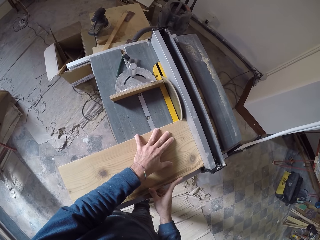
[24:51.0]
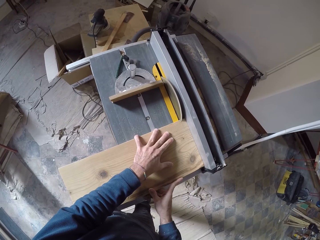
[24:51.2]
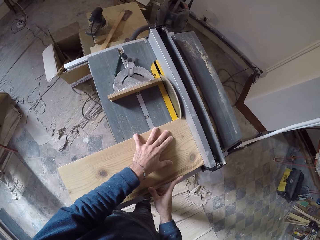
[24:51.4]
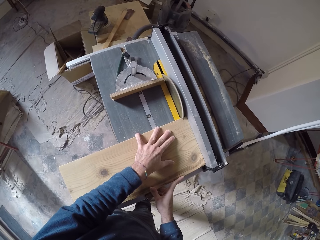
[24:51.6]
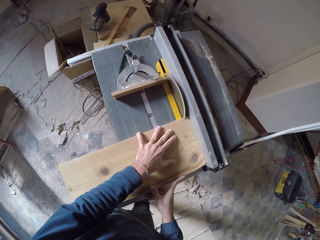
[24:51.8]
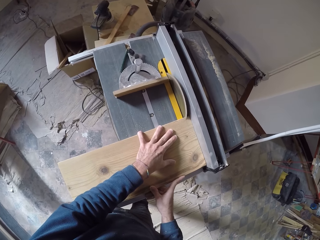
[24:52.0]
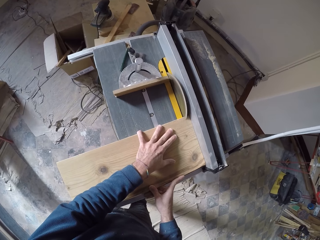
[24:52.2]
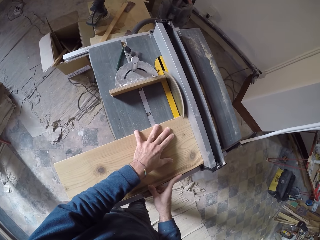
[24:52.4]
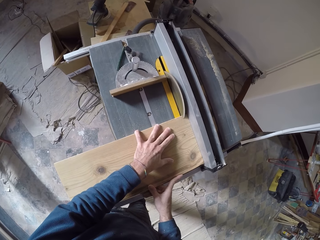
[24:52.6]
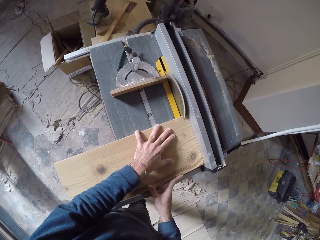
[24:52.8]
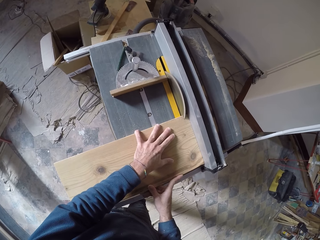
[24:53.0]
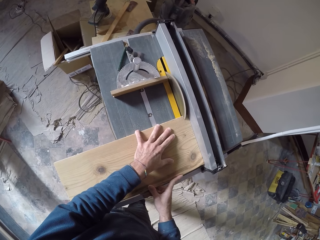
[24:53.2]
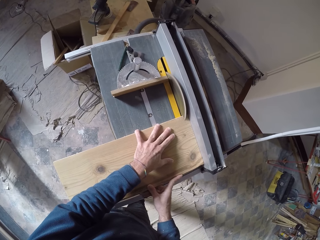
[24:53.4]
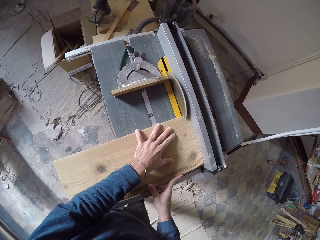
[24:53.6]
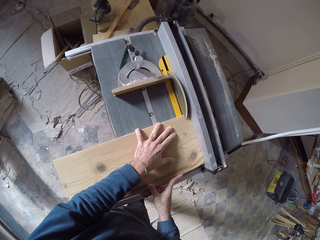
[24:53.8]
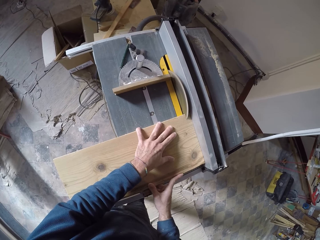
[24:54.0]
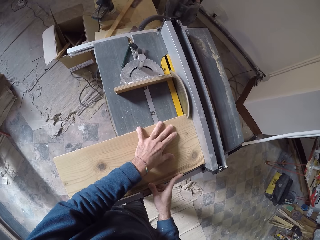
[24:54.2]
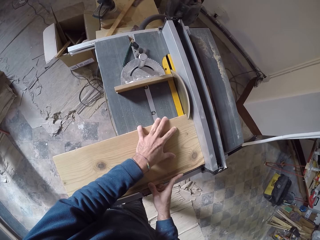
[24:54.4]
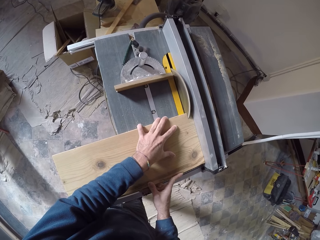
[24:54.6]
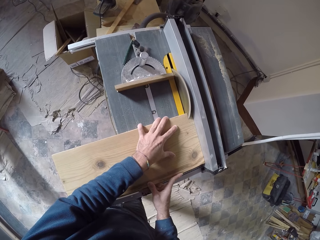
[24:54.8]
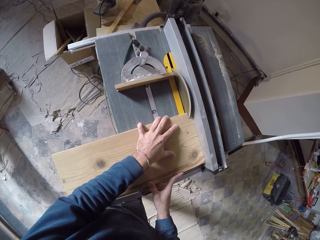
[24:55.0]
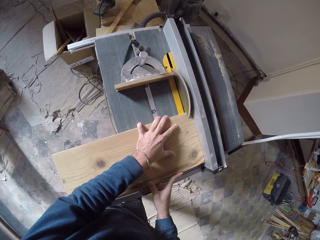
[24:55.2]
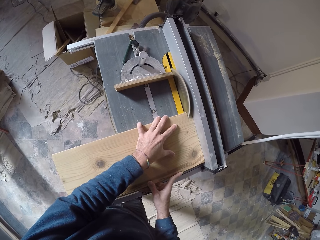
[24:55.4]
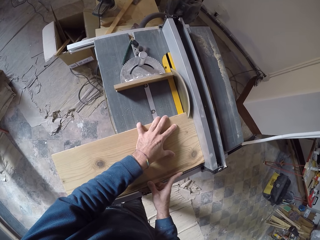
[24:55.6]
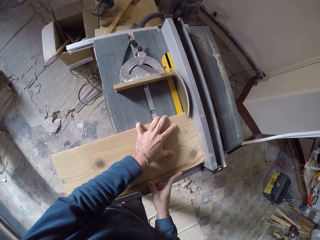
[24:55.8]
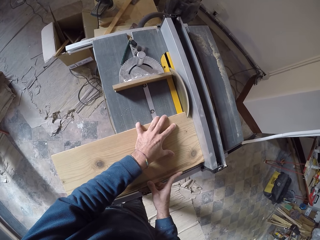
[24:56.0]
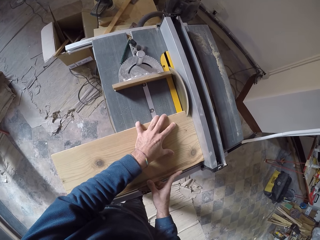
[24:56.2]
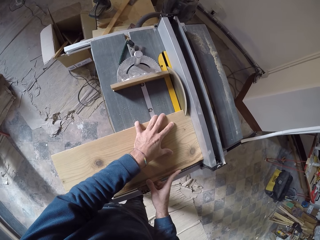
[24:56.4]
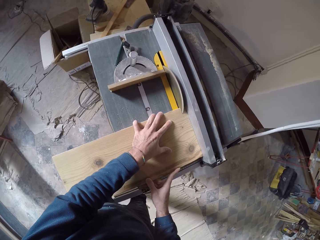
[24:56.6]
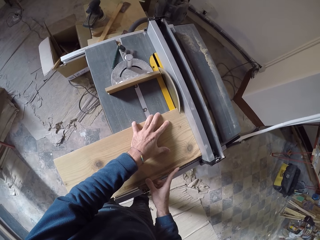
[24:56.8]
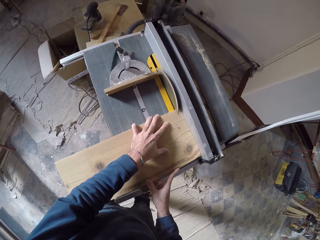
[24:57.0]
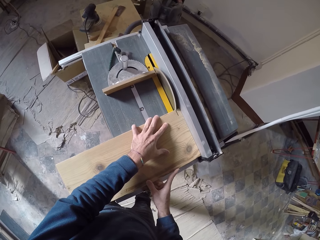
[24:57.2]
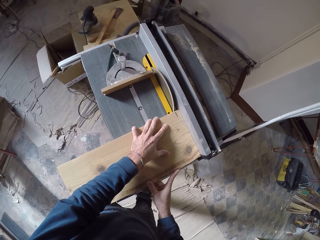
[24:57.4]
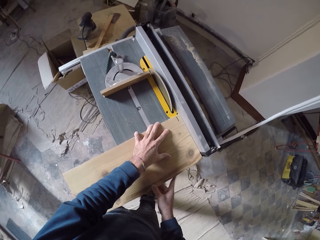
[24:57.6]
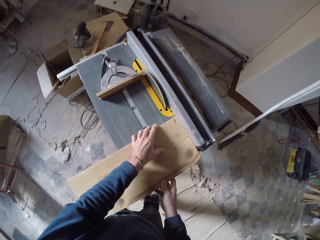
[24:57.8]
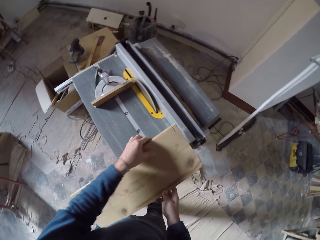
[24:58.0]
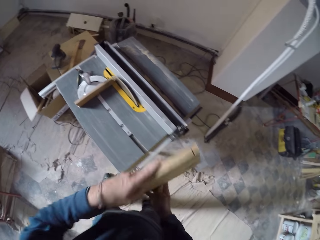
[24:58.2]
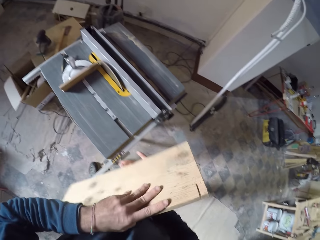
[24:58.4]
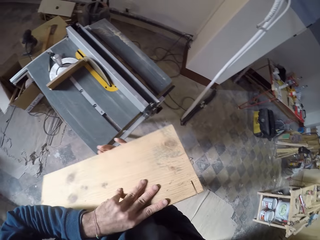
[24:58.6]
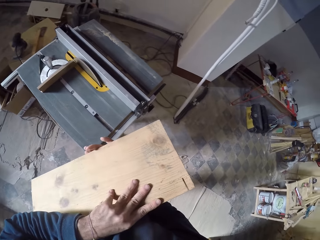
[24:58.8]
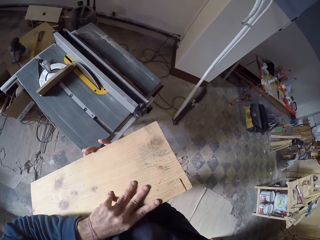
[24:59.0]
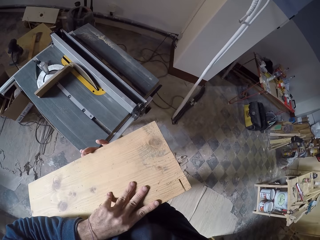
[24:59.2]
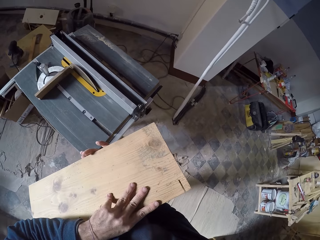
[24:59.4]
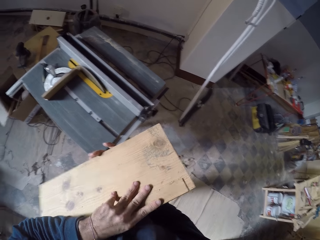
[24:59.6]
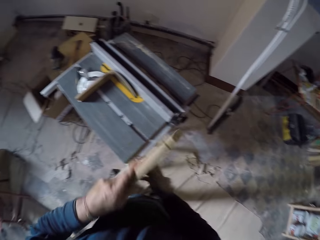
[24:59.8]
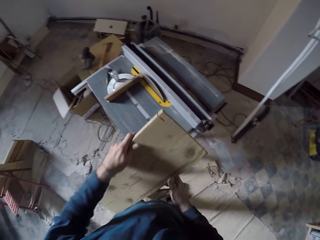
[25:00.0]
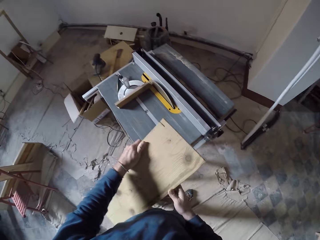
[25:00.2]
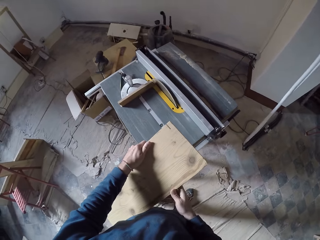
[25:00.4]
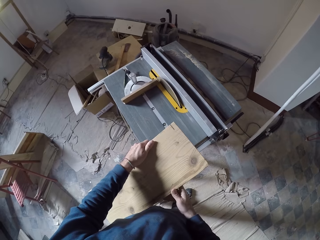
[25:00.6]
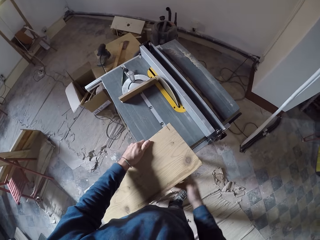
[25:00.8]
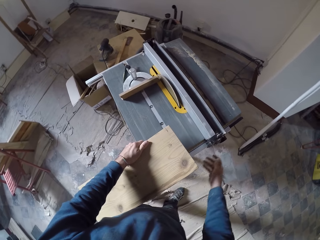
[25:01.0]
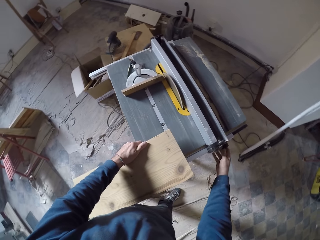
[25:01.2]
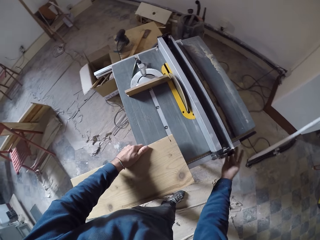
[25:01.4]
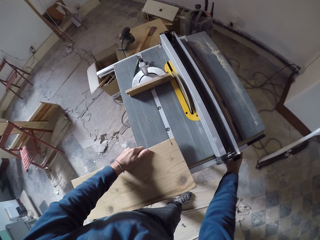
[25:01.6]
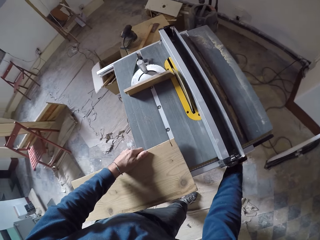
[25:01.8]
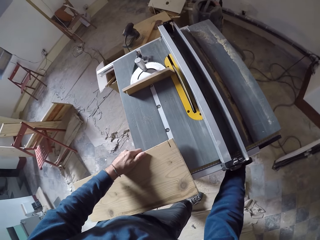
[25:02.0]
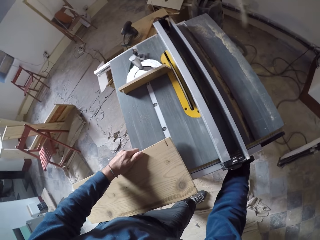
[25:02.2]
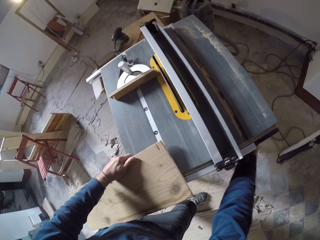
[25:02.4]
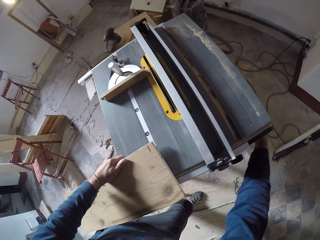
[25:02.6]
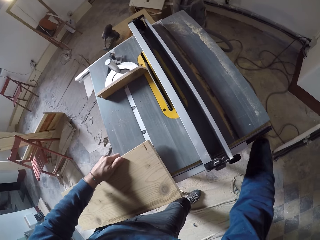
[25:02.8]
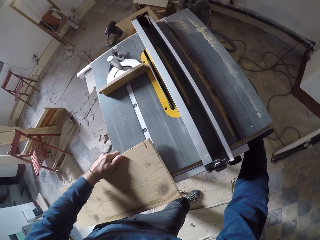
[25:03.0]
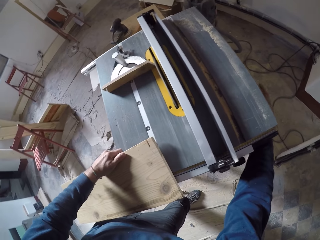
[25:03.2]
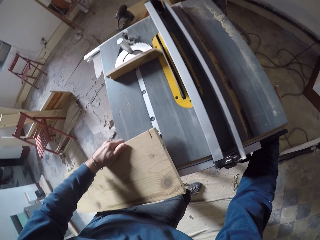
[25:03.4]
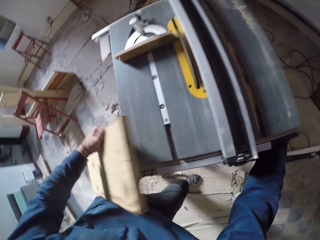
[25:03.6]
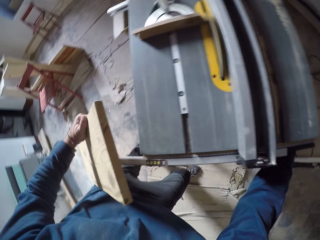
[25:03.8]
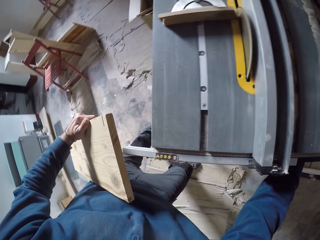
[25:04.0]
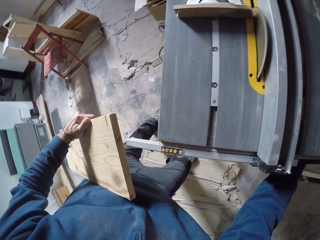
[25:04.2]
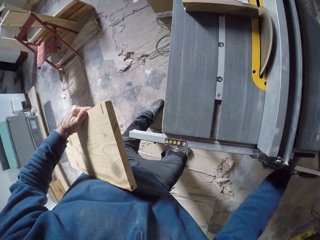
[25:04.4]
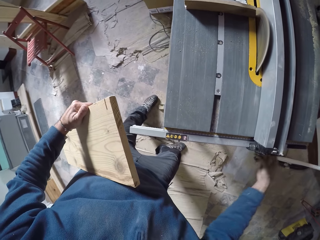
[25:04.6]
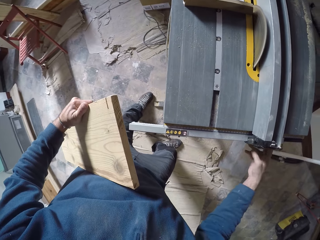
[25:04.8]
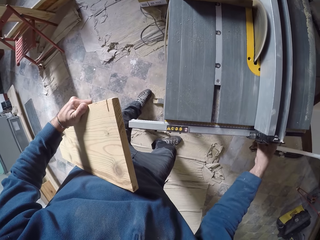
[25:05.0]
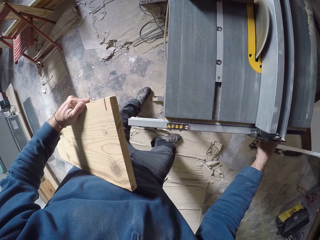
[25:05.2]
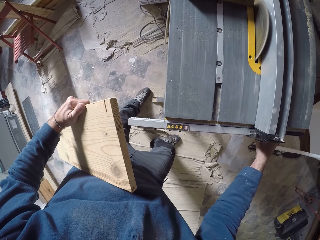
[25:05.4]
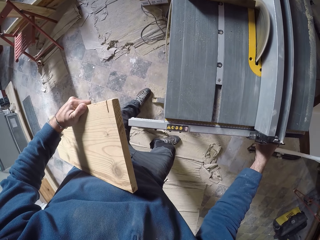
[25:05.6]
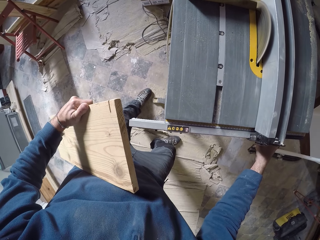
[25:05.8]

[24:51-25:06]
The camera wearer takes the piece of wood off the table saw with both hands. He inspects the wood. He takes his right hand off the piece of wood. He puts the piece of wood on the table saw with both hands. He operates an adjustment control of the table saw with his right hand. He takes the piece of wood off the table saw with his left hand.

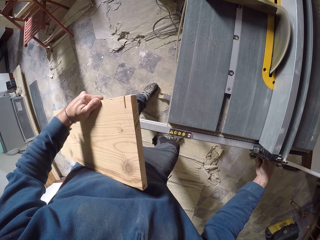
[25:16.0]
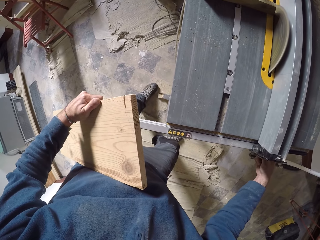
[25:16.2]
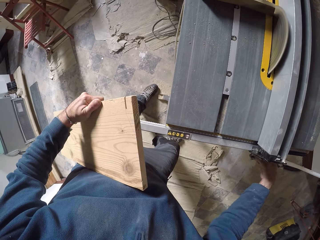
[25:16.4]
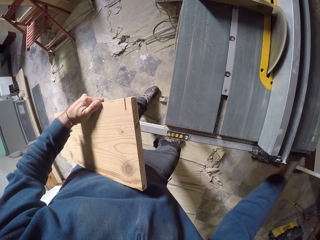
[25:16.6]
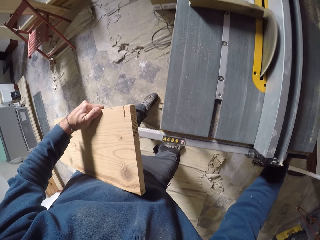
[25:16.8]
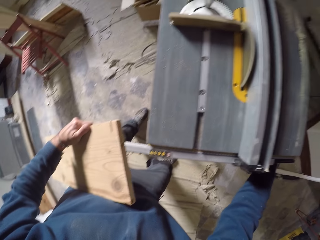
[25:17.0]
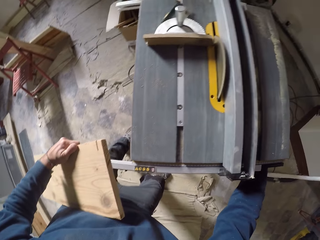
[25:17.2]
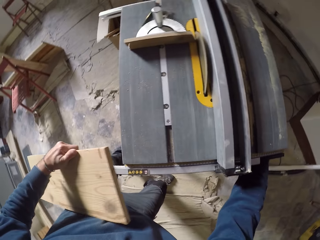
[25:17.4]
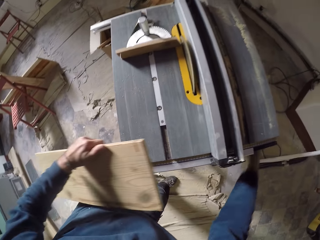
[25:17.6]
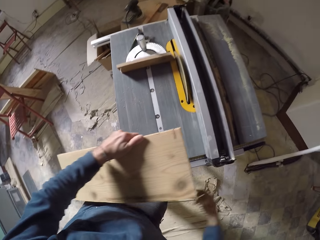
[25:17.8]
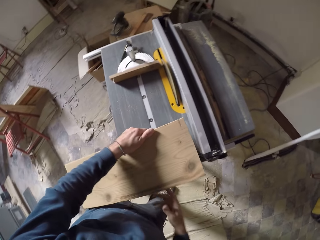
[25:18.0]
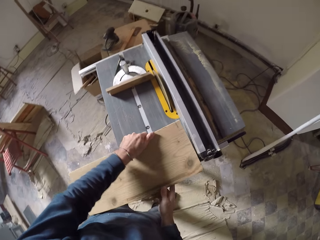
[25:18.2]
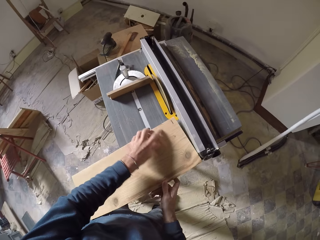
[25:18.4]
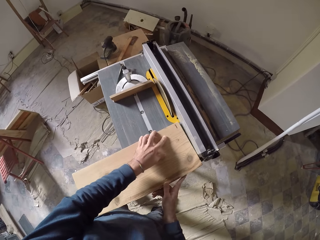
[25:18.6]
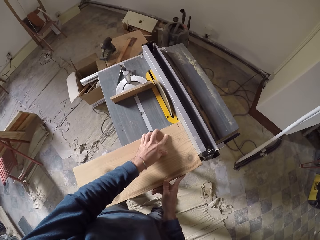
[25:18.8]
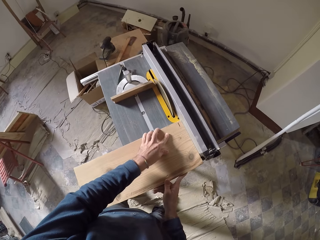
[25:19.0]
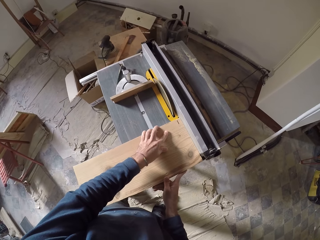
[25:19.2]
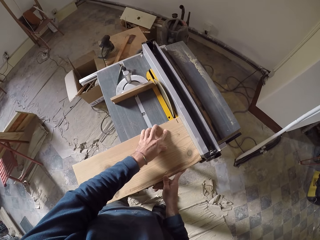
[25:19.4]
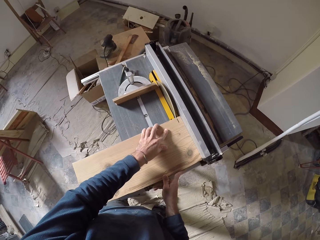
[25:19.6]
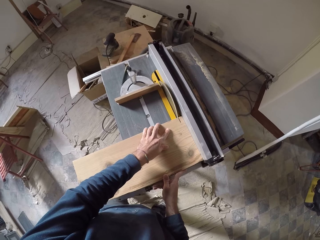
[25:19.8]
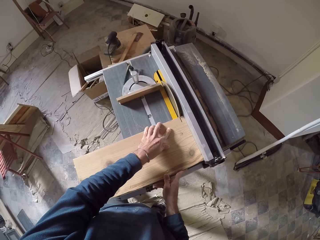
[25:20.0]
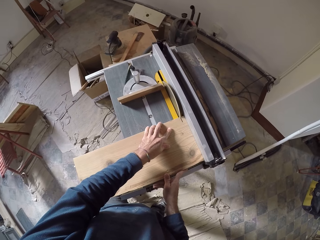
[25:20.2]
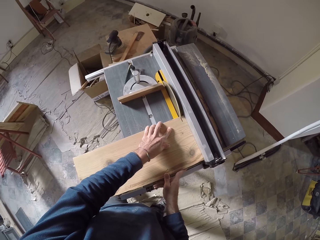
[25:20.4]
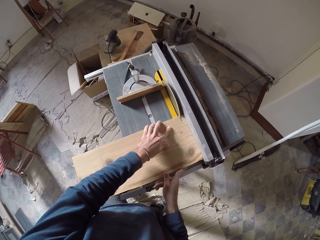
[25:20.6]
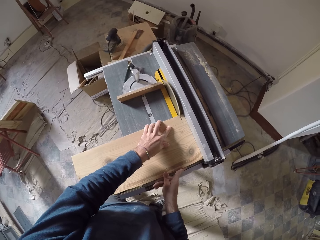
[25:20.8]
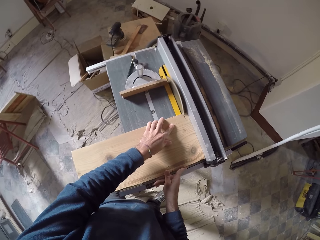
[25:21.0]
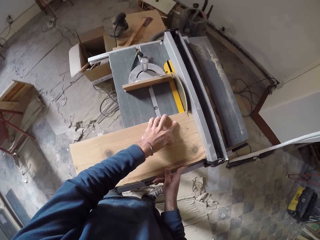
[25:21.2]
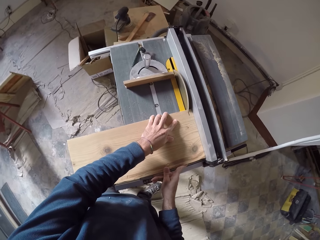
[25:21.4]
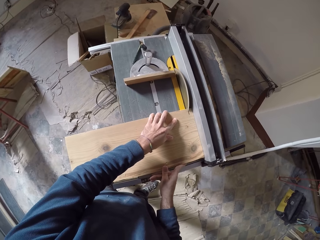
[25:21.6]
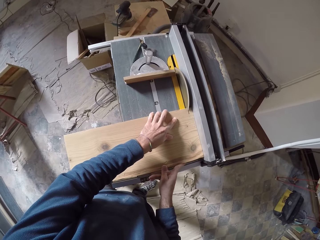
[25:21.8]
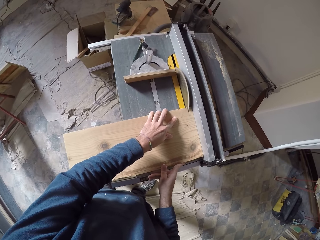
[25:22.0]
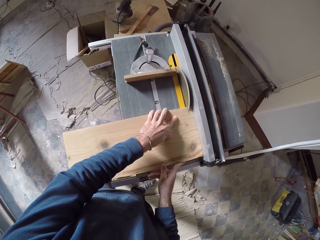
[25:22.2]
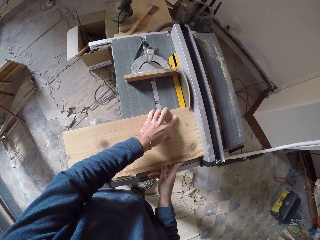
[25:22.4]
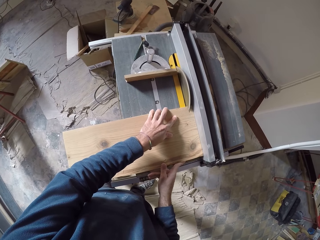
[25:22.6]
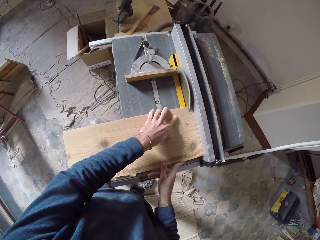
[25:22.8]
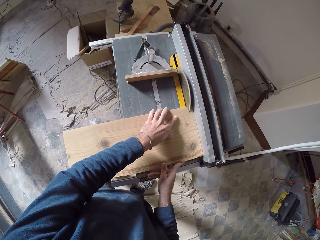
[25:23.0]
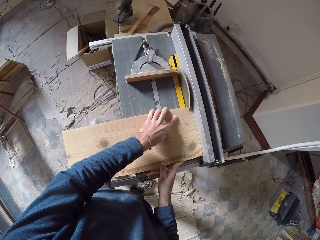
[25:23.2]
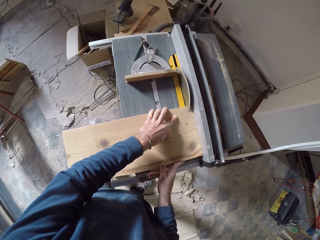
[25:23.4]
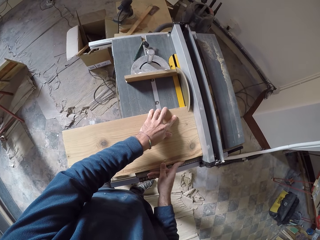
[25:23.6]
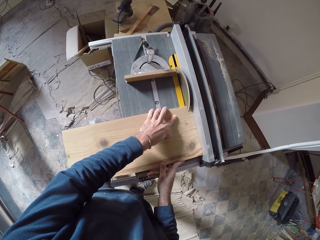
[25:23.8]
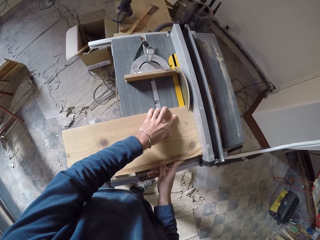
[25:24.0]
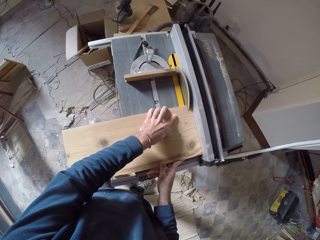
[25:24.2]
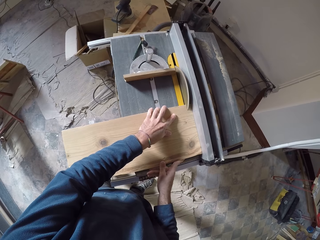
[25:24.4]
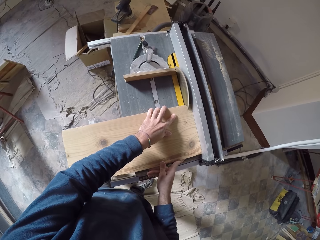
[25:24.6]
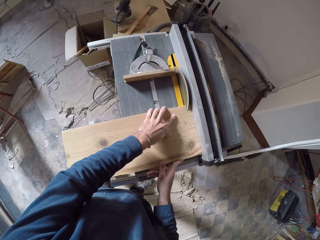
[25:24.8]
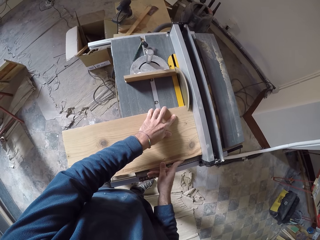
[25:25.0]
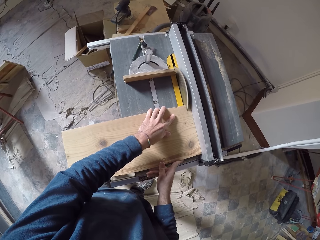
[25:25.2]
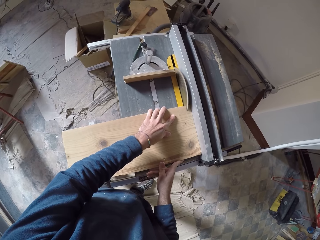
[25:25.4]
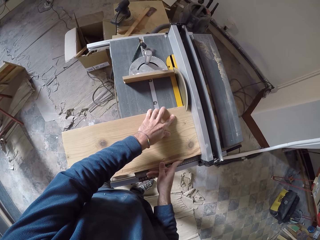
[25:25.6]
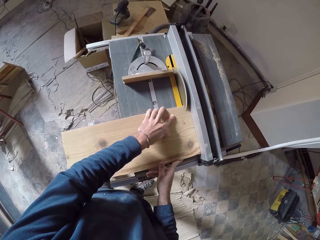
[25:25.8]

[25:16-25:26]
The camera wearer places the piece of wood on the table saw with both hands. He saws the wood with the table saw with both hands.
